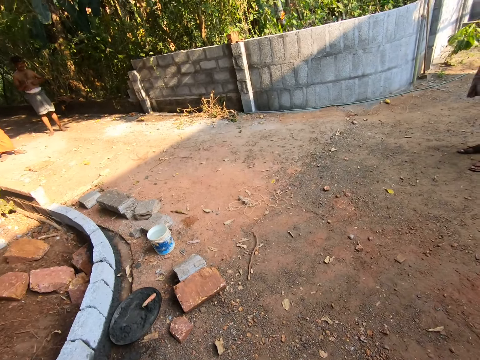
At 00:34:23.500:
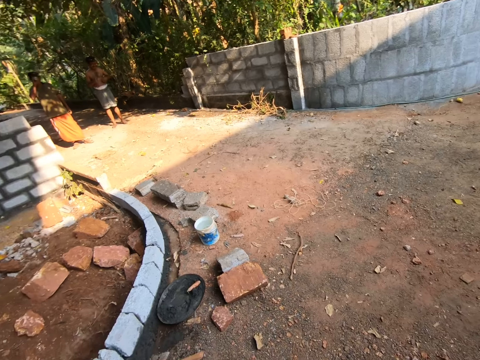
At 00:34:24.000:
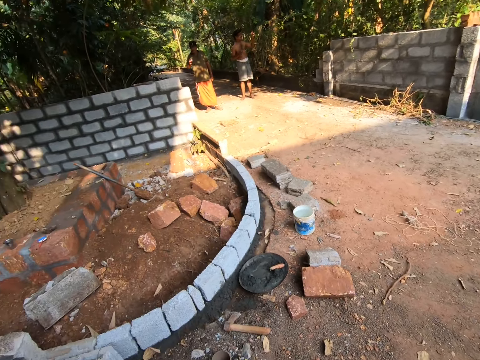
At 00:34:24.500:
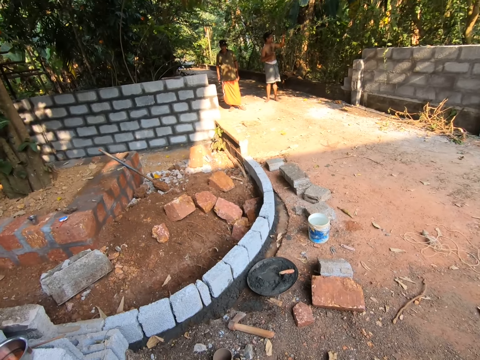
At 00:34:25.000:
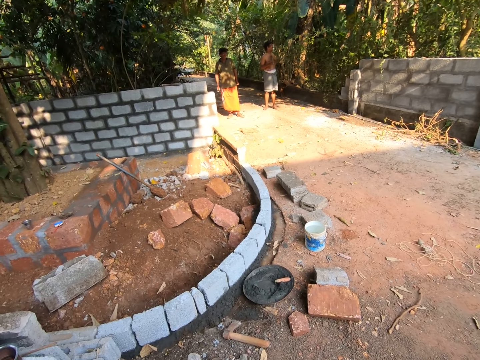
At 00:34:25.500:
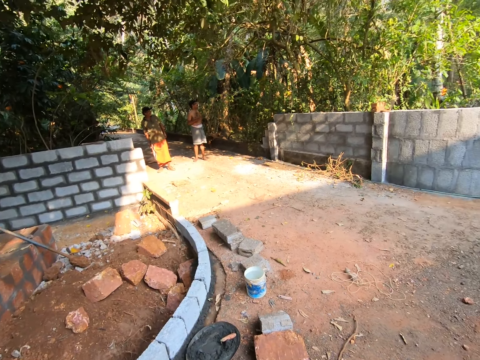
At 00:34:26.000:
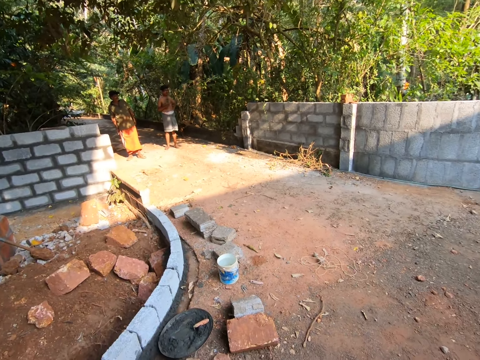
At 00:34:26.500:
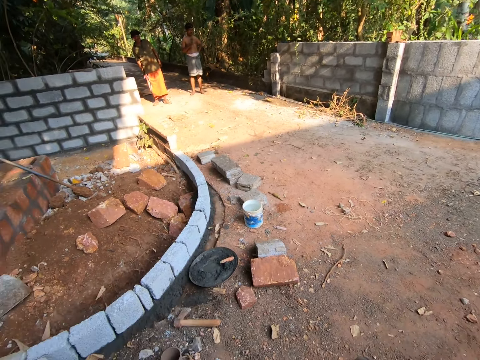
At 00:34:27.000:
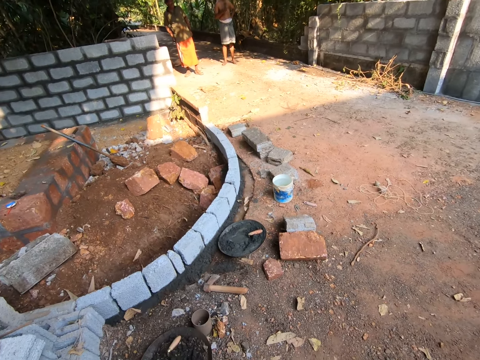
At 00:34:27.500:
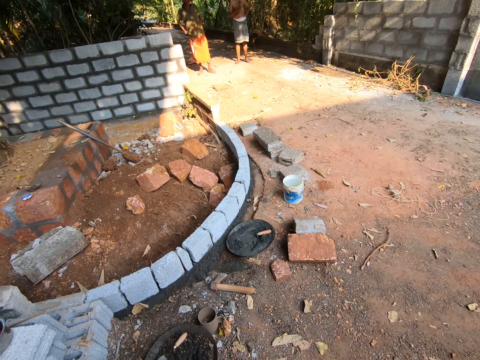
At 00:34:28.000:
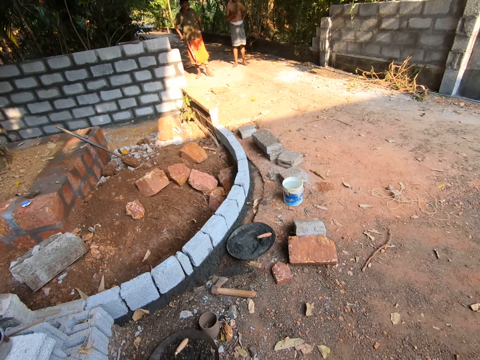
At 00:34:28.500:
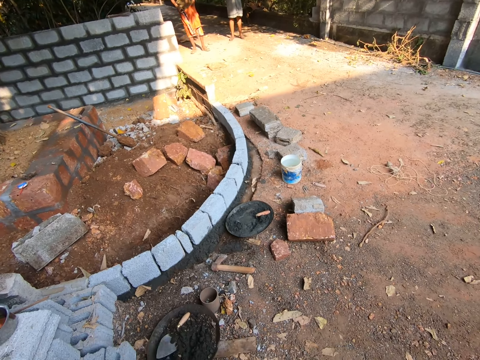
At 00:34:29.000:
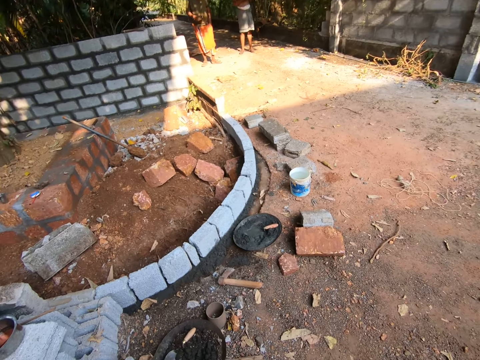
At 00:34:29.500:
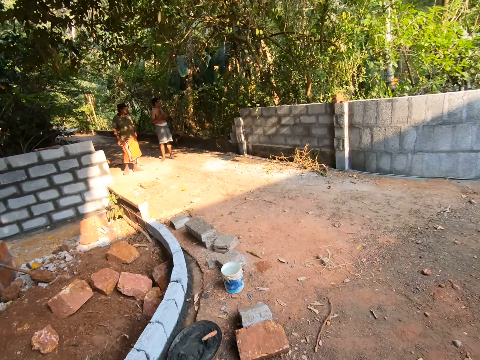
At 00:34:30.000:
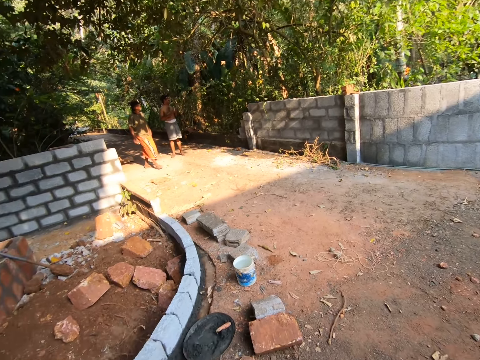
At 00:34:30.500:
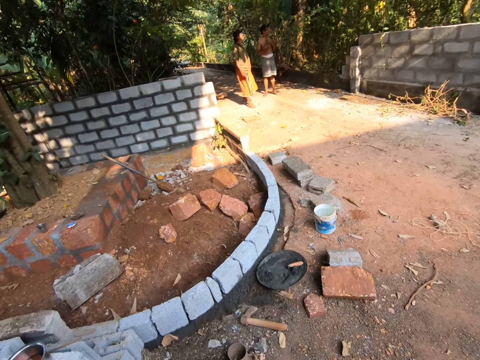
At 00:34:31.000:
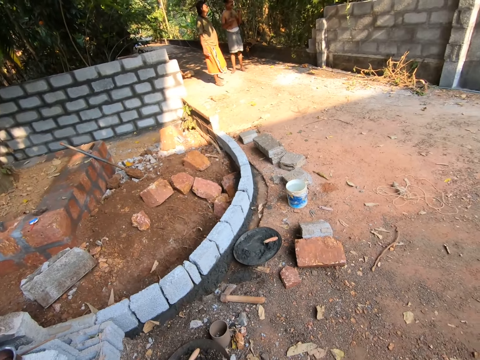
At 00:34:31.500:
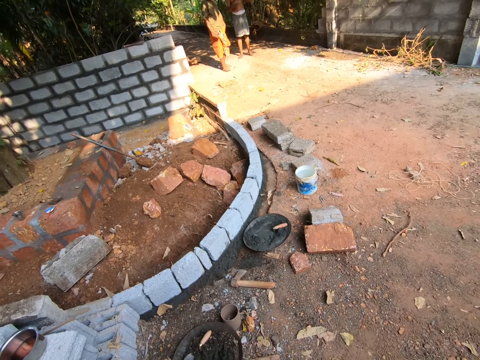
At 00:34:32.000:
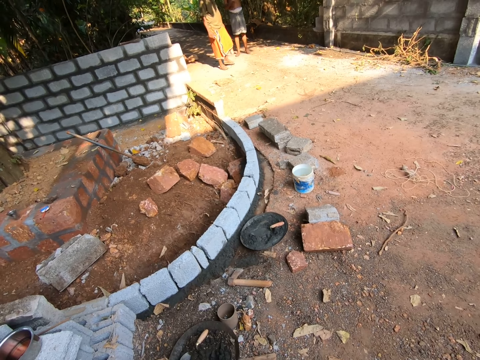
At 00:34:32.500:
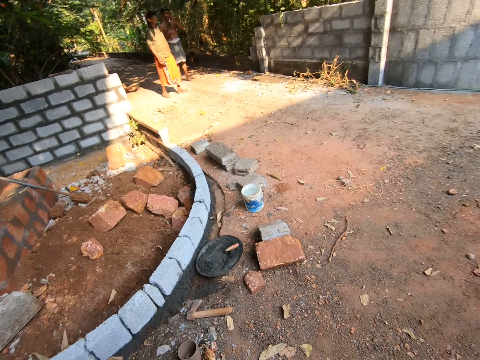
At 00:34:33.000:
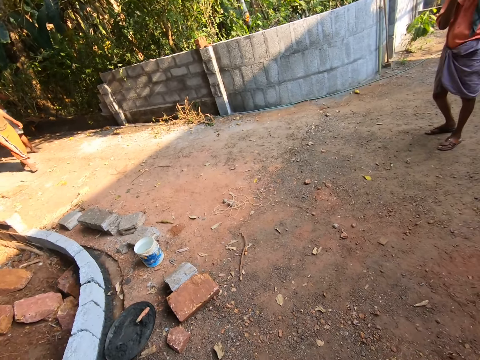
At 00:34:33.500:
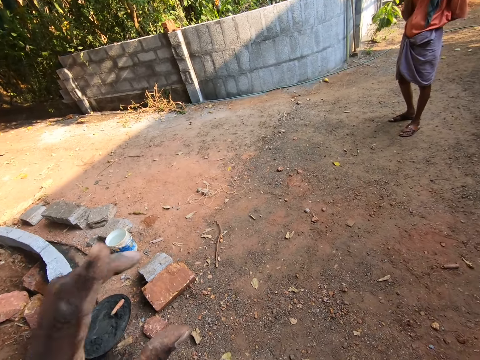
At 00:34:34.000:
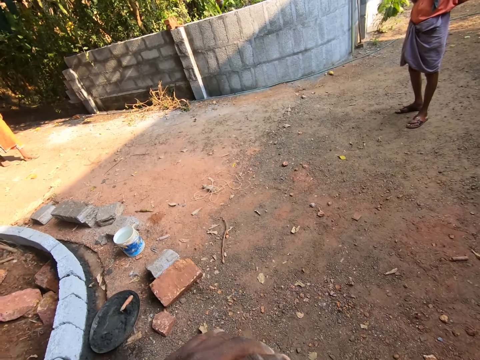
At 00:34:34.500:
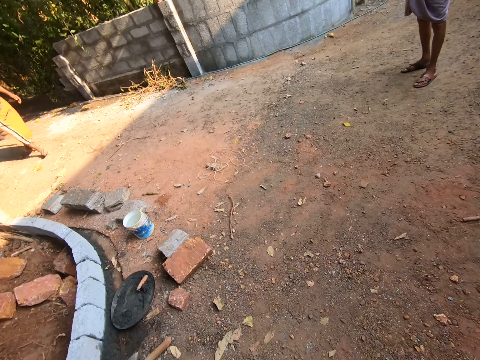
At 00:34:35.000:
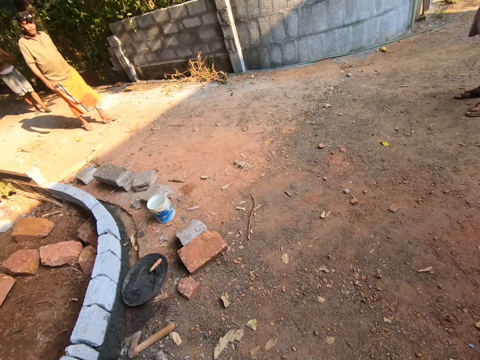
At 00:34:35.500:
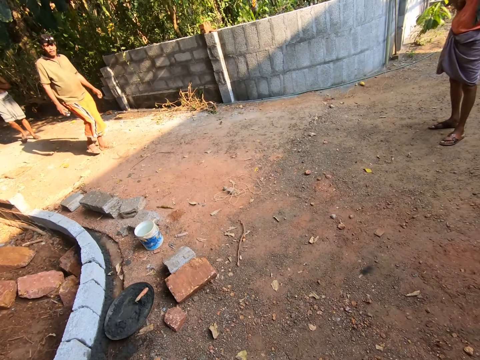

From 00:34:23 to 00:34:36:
A man interacts with another man. The camera wearer looks around a construction site. They drink from a cup. They look around the construction site. The first man walks around the construction site. Another man and a further man move towards the camera wearer. The camera wearer interacts with the second man.

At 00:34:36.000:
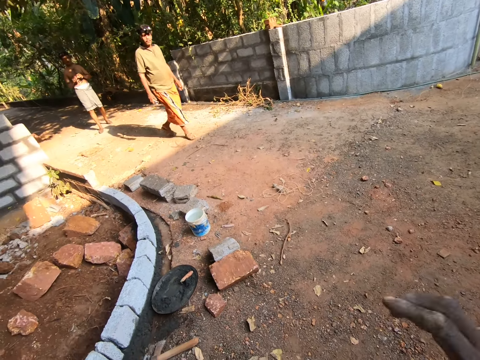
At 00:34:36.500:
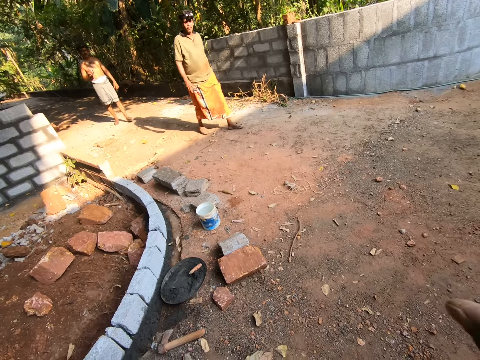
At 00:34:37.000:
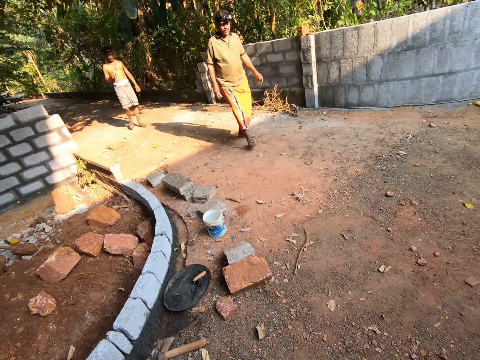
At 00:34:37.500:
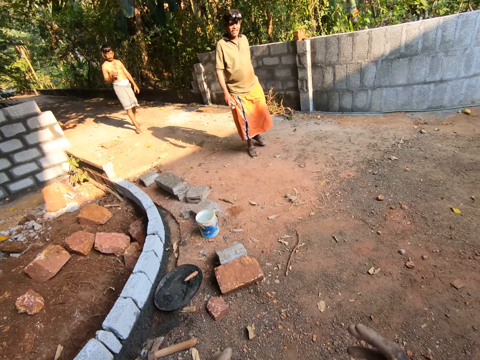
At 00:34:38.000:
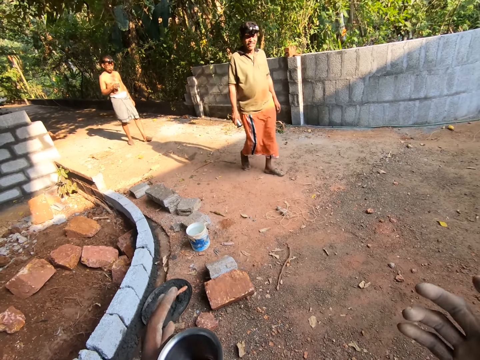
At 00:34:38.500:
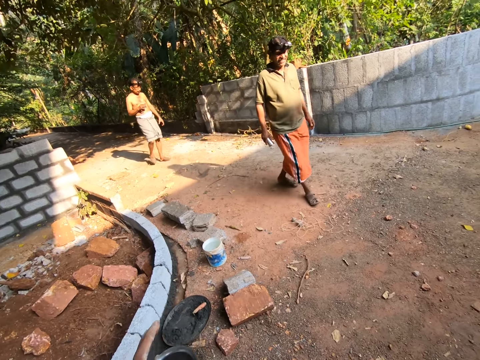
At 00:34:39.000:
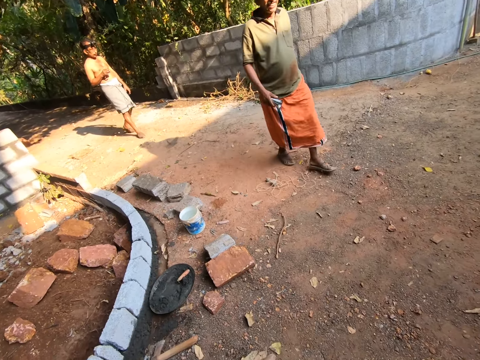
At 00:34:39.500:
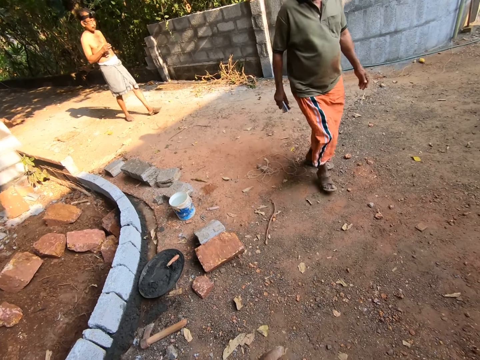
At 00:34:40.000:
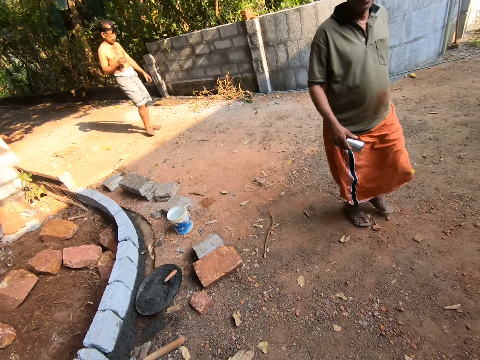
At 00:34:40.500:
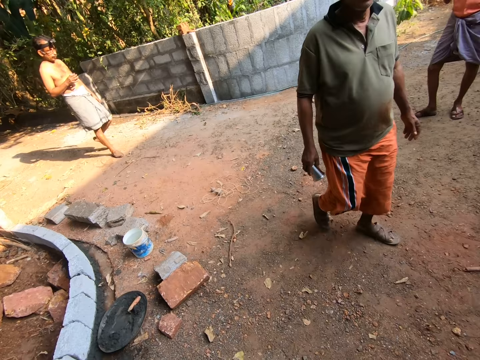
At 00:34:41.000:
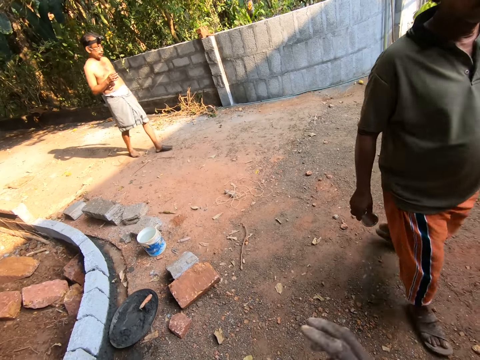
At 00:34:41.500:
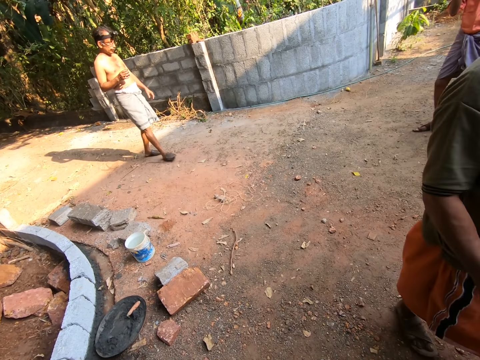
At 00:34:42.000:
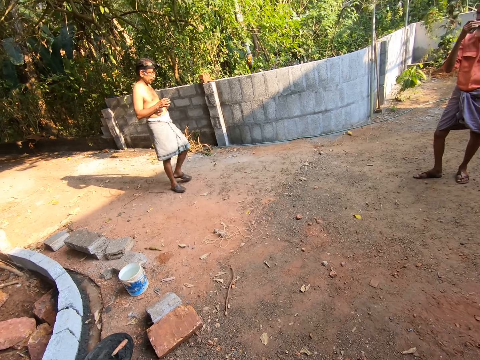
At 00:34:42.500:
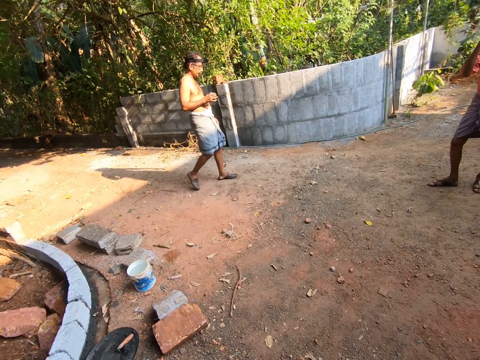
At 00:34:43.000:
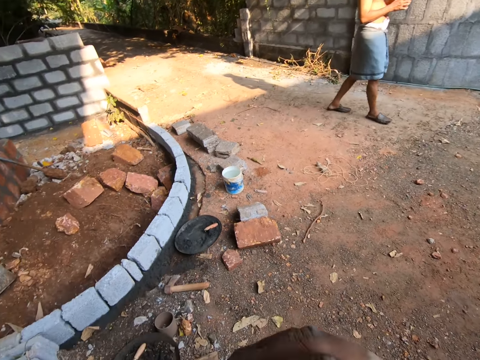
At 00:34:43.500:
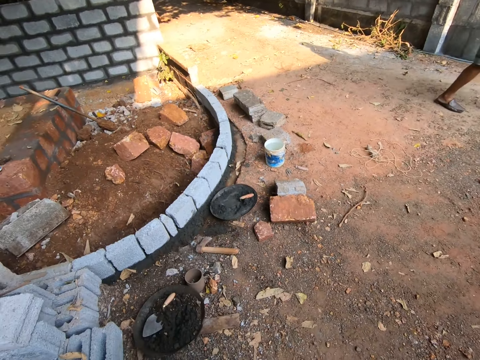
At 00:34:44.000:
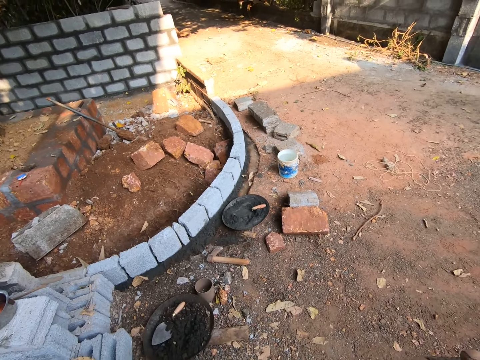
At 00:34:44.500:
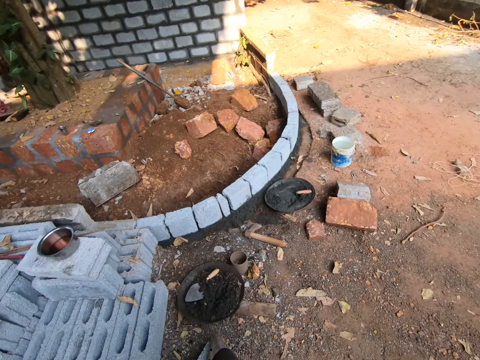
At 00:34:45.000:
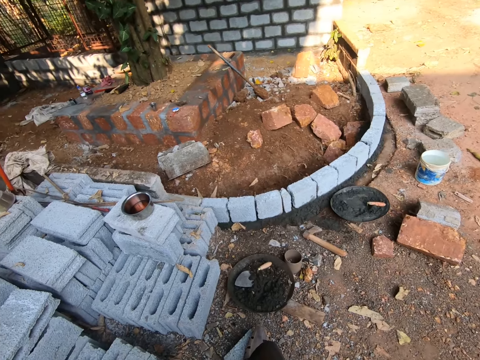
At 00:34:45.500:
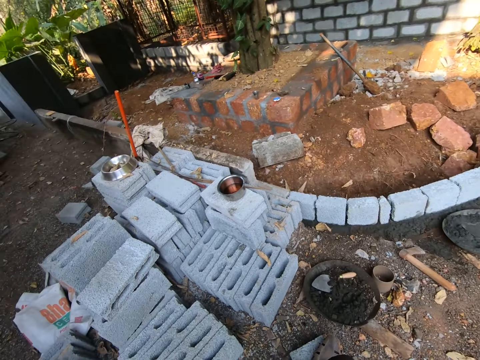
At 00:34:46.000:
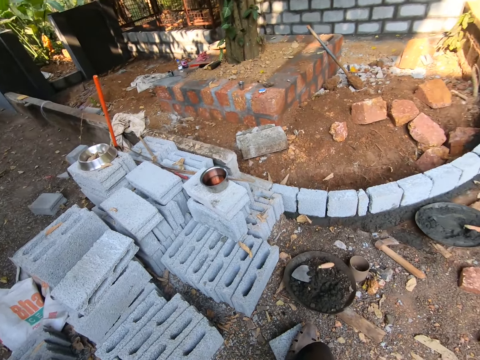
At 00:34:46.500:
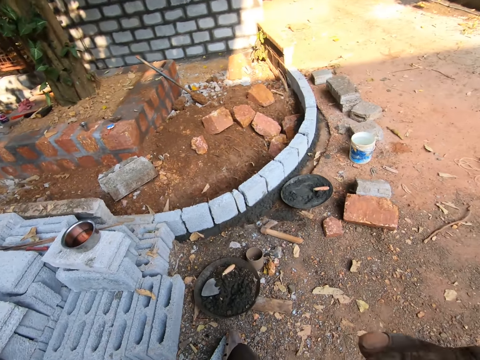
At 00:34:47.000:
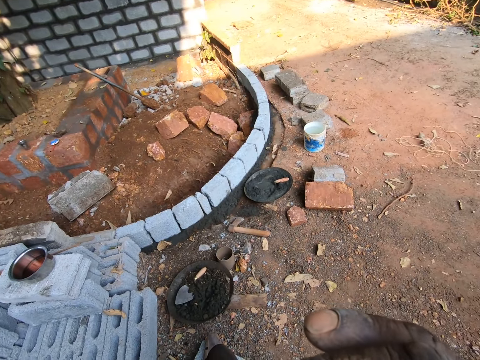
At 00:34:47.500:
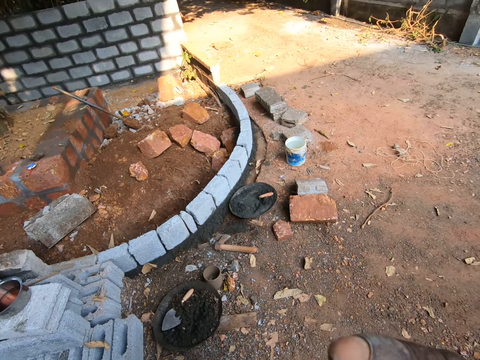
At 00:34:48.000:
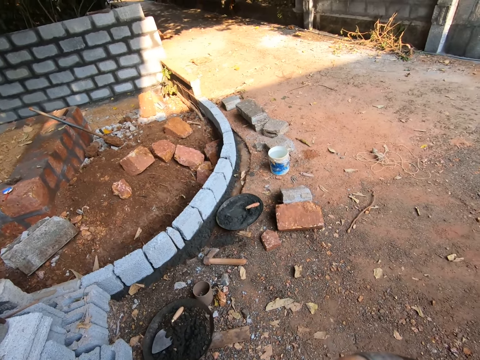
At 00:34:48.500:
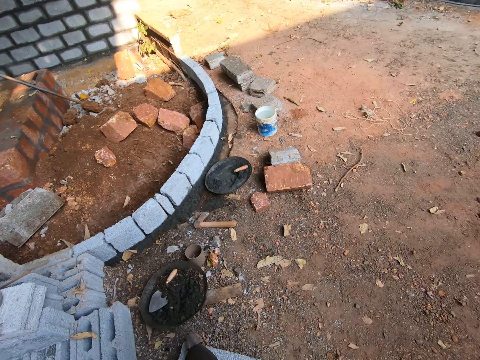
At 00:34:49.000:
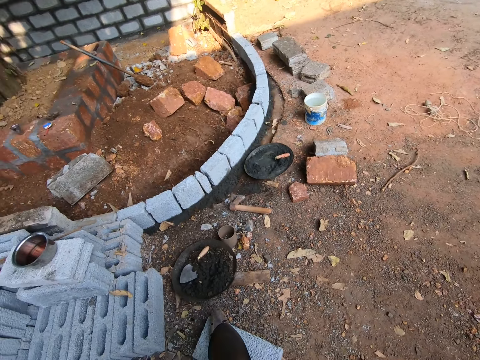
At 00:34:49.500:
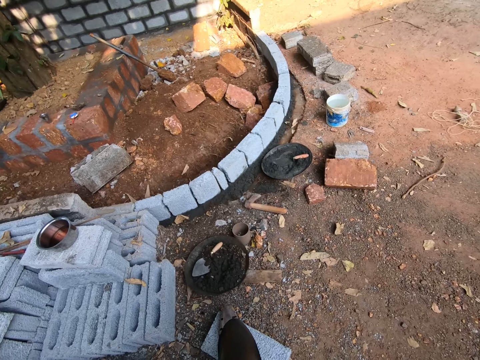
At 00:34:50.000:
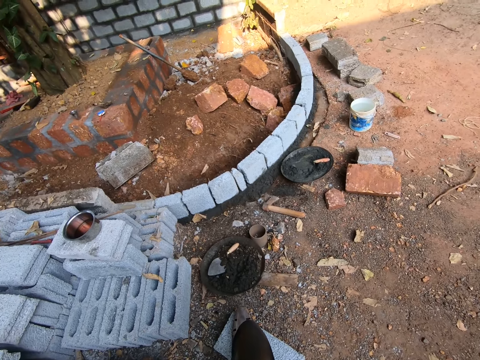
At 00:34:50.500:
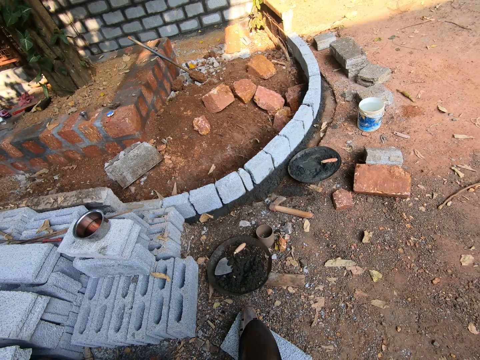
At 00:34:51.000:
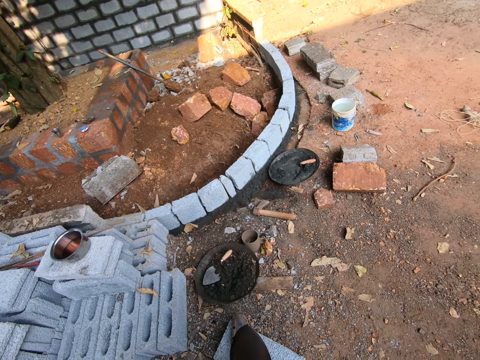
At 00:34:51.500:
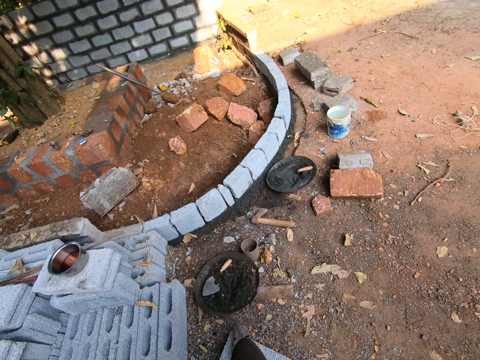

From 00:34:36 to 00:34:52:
A man walks around a construction site. The camera wearer interacts with the man. The man walks around the construction site. The camera wearer looks around the construction site. They interact with the man. They drink from a cup. They look around the construction.
